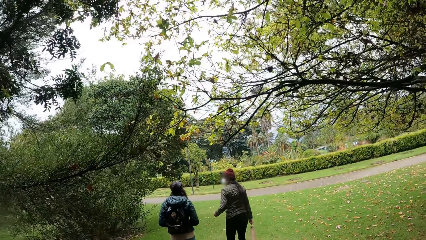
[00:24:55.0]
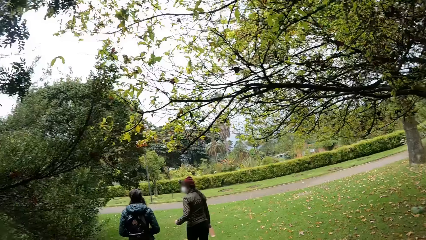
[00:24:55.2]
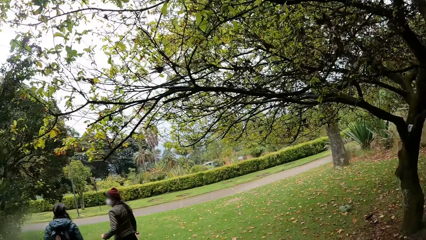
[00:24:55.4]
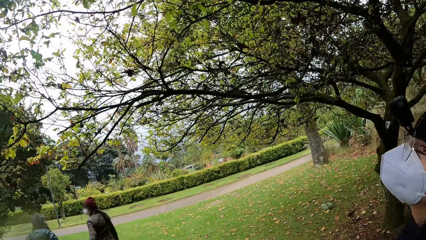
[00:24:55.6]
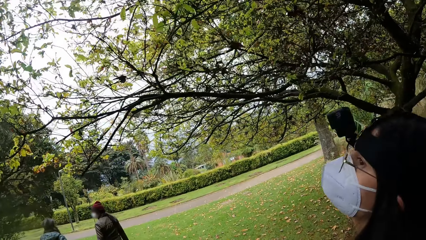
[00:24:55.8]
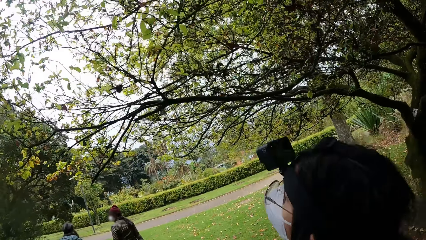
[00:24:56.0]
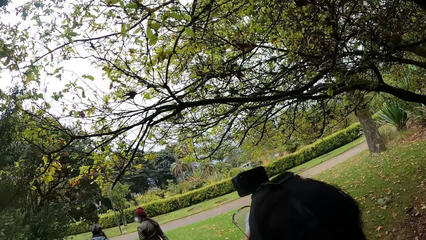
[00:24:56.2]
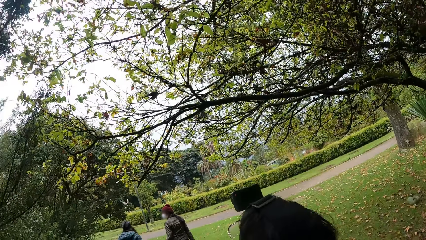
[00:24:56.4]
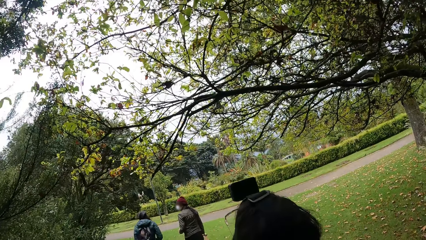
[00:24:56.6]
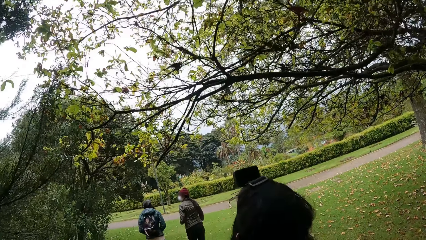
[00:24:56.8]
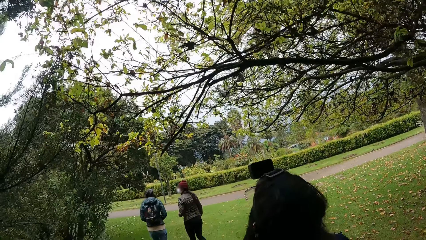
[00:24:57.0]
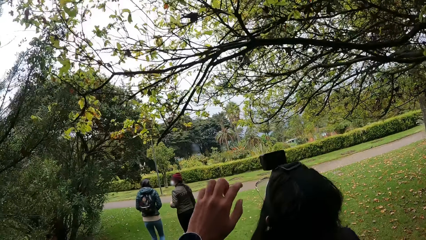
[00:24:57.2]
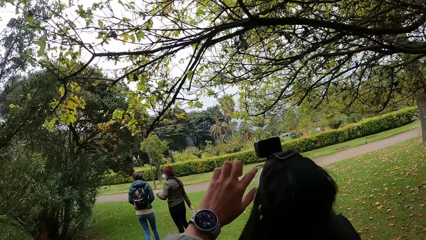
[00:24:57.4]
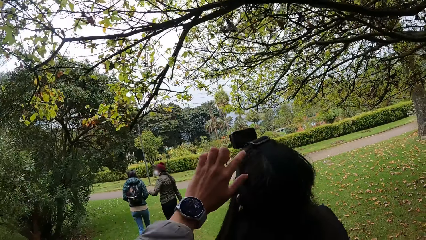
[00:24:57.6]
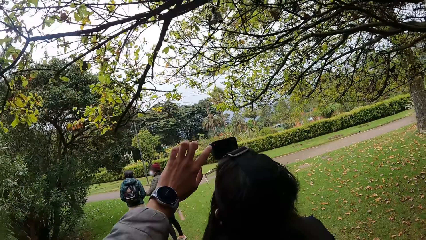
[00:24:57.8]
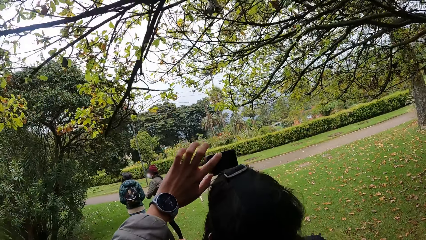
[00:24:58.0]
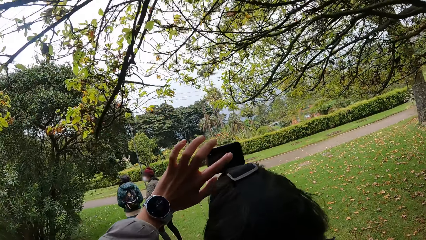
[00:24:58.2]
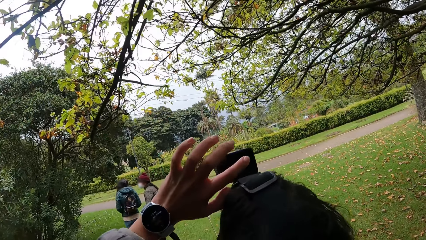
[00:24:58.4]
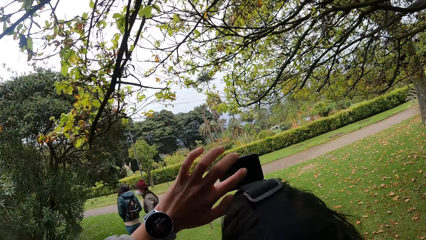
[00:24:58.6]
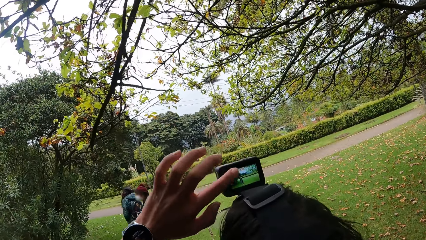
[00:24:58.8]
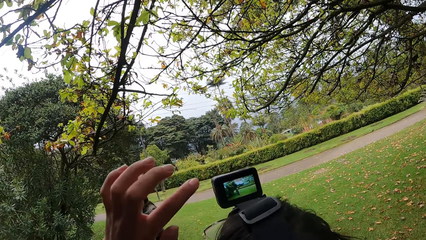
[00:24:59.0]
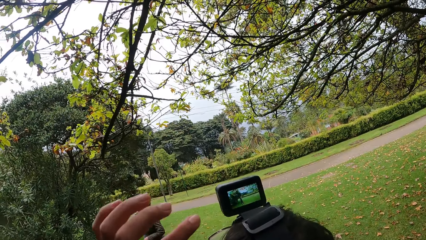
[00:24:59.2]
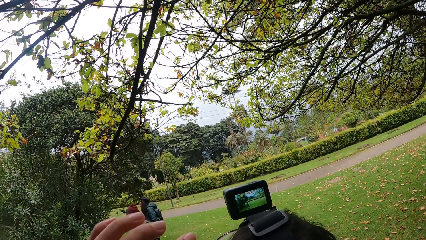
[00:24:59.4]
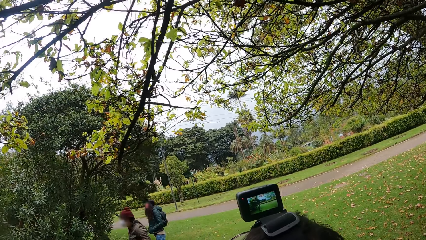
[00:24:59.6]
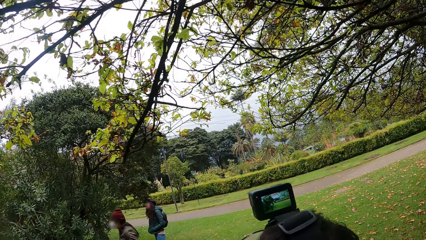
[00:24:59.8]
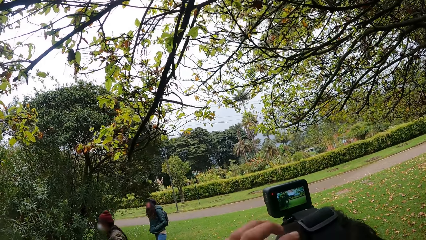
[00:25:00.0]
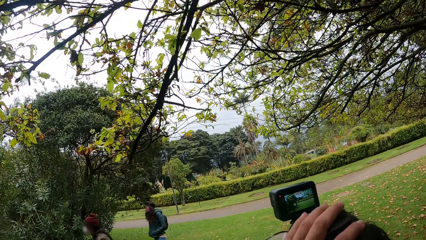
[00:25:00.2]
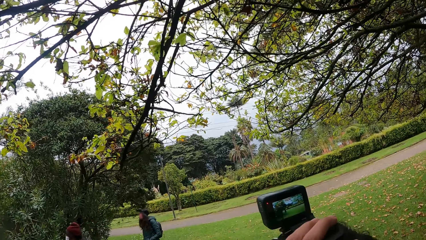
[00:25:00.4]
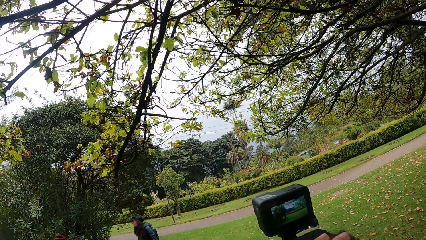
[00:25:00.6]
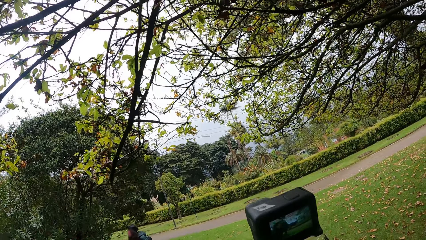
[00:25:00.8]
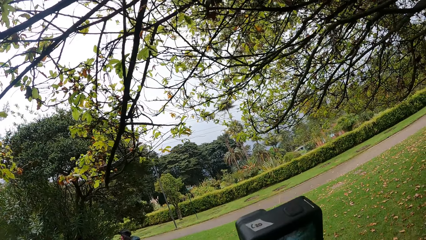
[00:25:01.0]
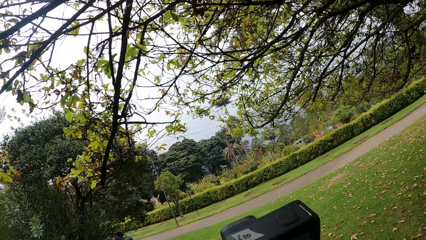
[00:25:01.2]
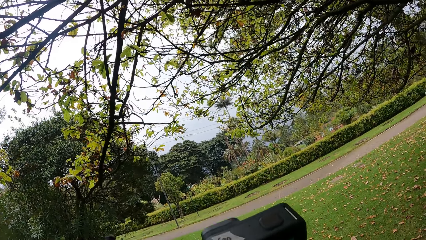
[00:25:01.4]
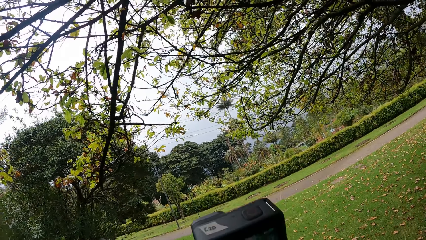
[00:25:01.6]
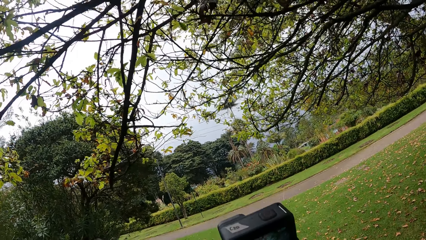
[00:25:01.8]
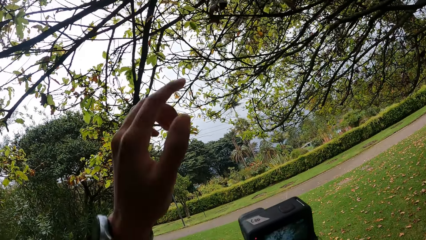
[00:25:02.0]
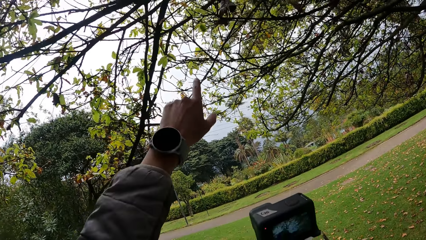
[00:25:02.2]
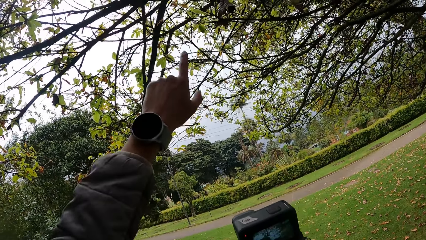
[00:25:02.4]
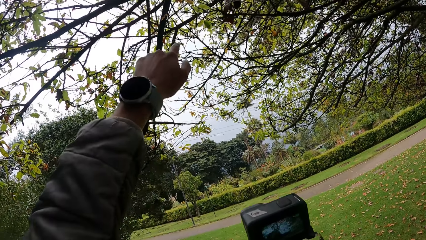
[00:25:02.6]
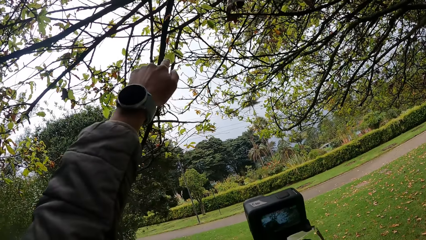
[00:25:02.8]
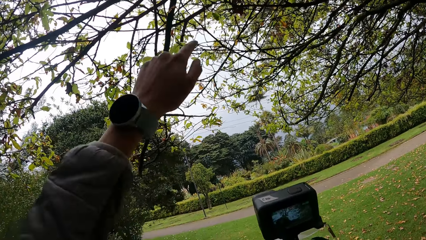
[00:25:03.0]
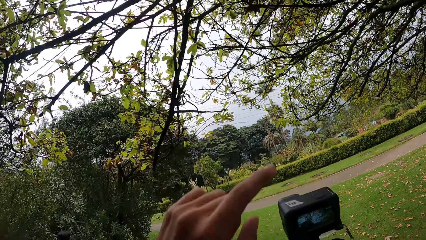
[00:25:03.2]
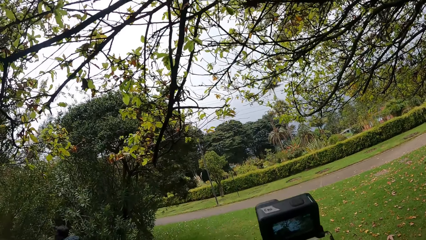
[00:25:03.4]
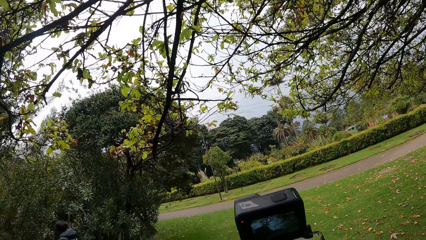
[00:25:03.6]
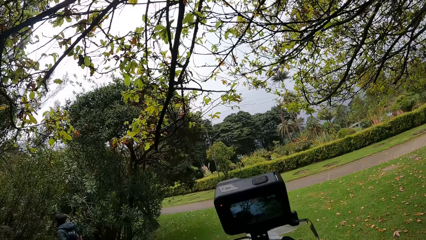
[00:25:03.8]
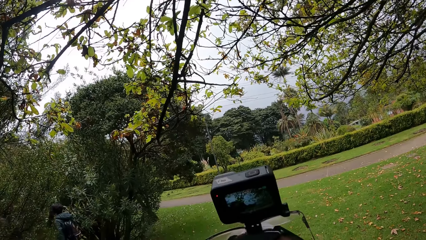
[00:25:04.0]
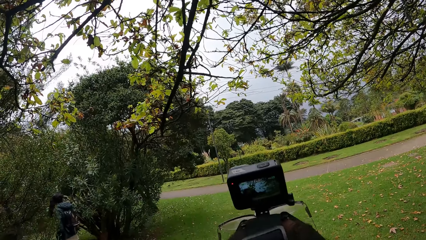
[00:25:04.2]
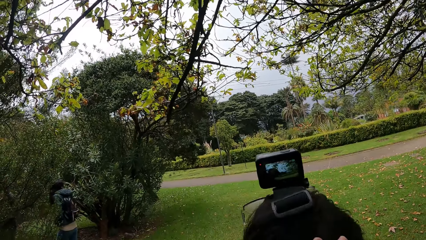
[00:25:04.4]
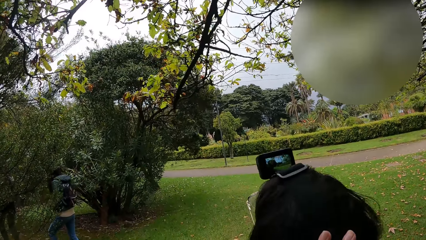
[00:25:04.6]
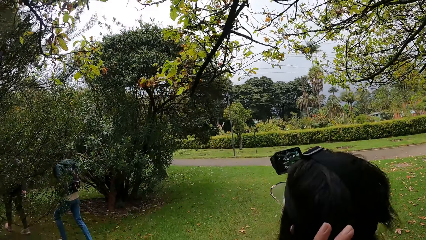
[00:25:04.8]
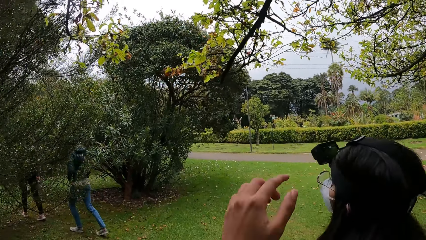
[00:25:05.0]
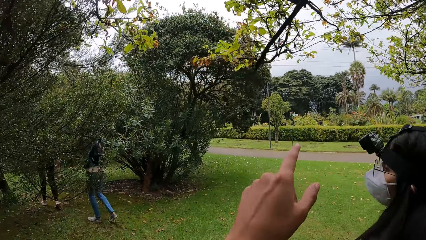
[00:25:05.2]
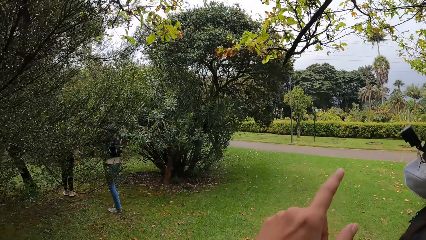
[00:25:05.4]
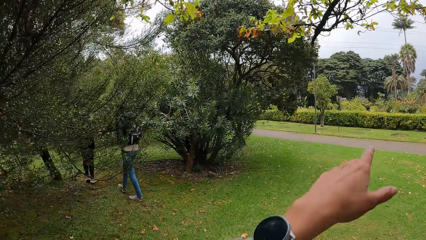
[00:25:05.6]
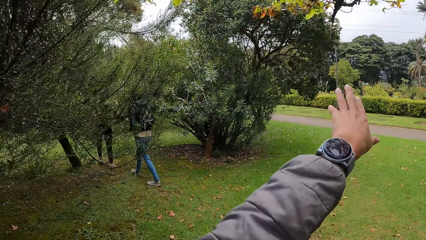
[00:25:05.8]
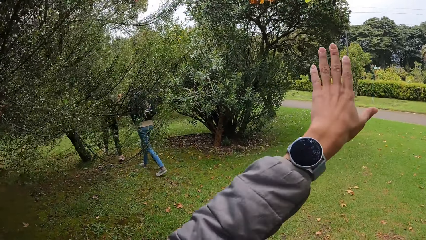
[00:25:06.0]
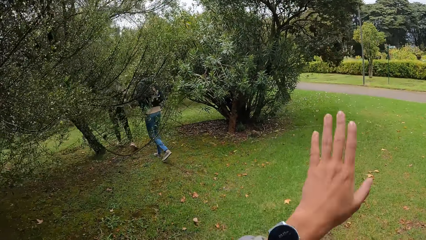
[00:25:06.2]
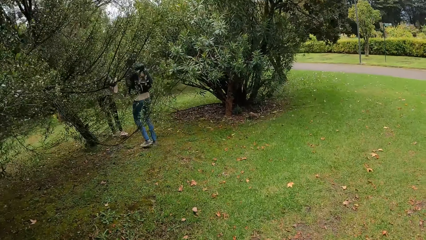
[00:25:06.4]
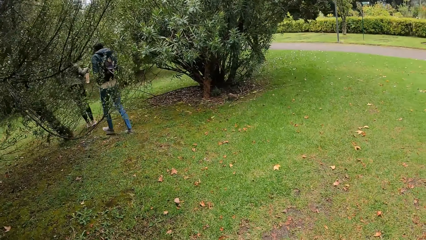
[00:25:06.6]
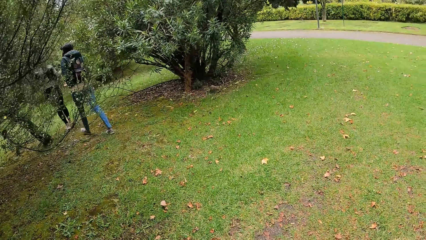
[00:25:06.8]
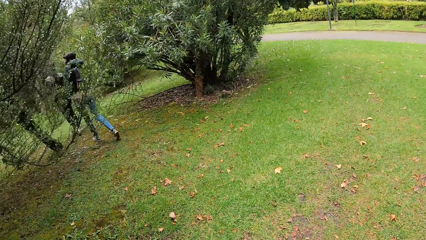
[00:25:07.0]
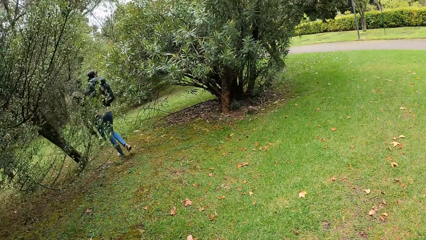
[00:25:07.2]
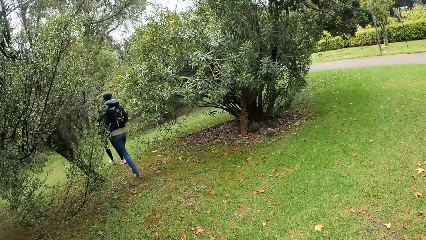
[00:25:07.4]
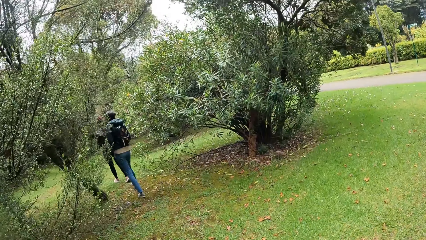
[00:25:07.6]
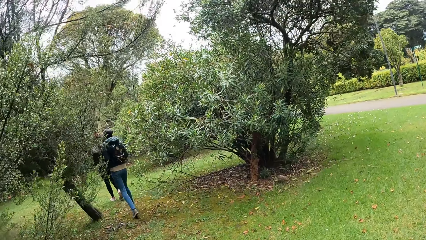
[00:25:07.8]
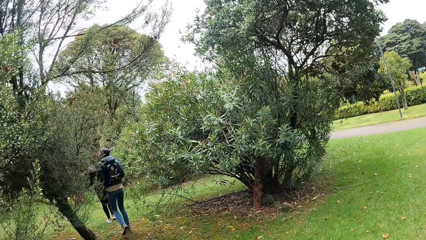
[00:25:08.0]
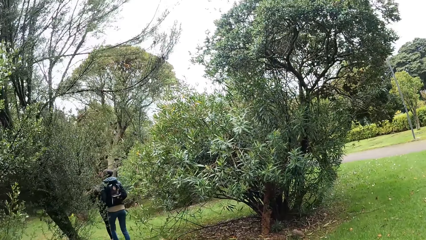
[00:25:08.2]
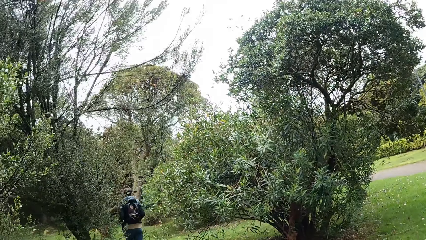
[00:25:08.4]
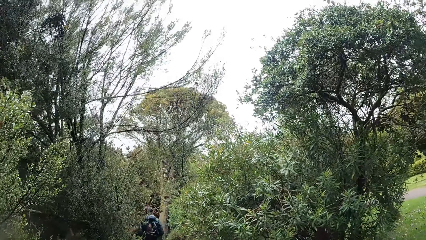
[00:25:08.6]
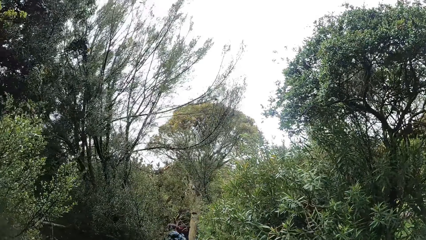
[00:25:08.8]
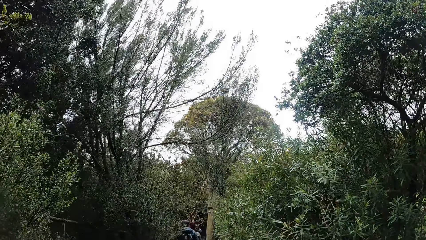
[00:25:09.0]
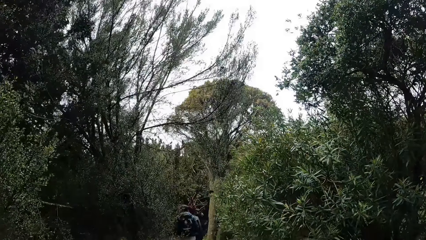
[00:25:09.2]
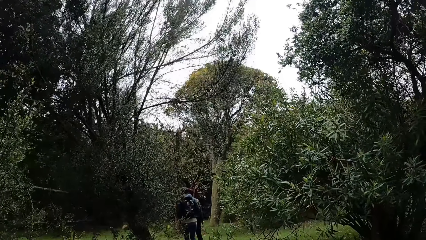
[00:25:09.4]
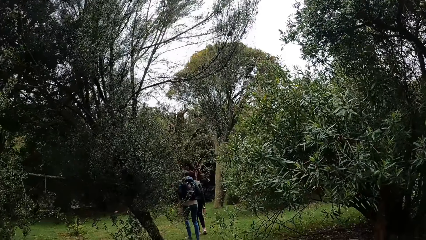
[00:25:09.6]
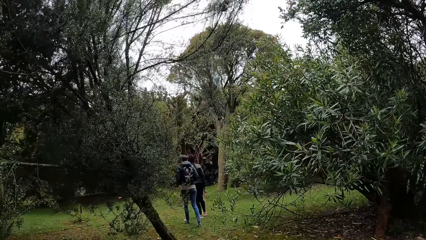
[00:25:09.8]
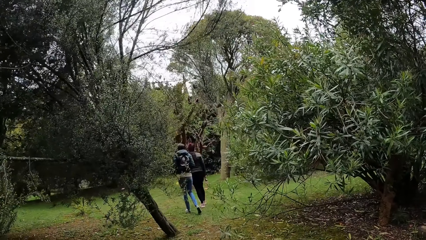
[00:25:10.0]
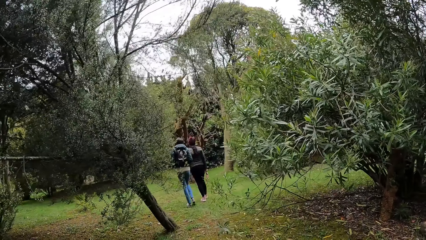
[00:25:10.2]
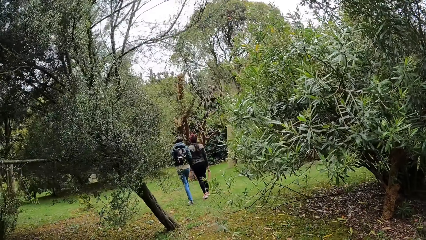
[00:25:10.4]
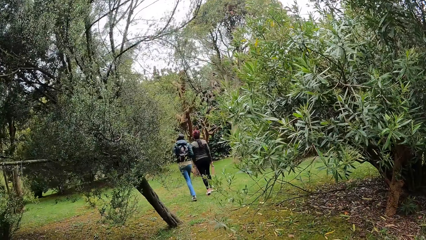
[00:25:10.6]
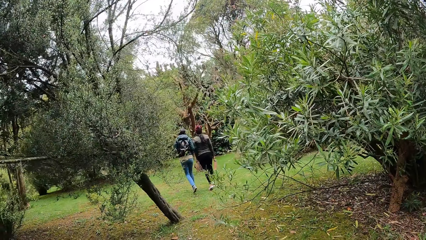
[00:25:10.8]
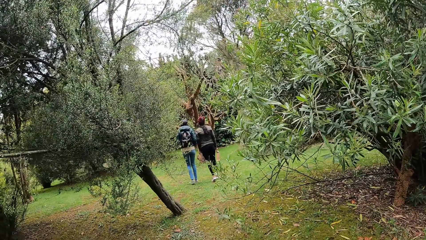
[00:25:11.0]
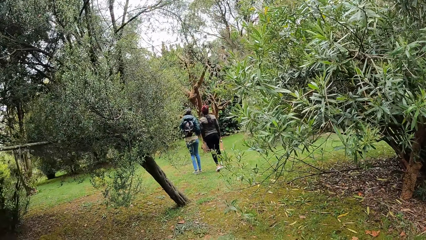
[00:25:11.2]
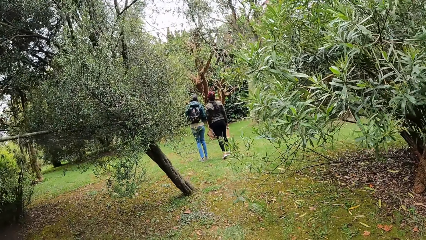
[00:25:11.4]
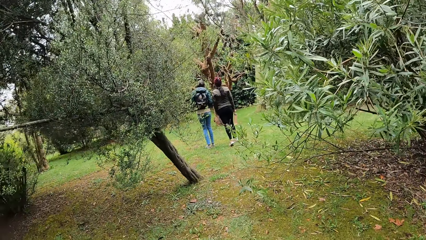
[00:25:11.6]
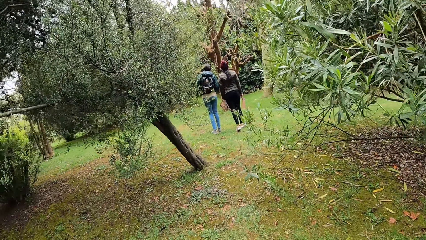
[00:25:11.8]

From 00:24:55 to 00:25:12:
A woman moves her left hand. The camera wearer touches a camera on the head of another woman with her left hand. The first woman walks on the grass. The camera wearer adjusts the camera. She moves the head of the other woman with her left hand. A third woman walks on the grass. The camera wearer points with her left hand and interacts with the second woman. She looks around. She points with her left hand. She sways a hand. She walks on the grass in the park.
